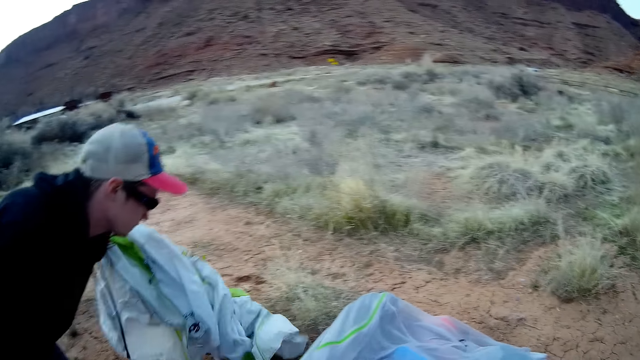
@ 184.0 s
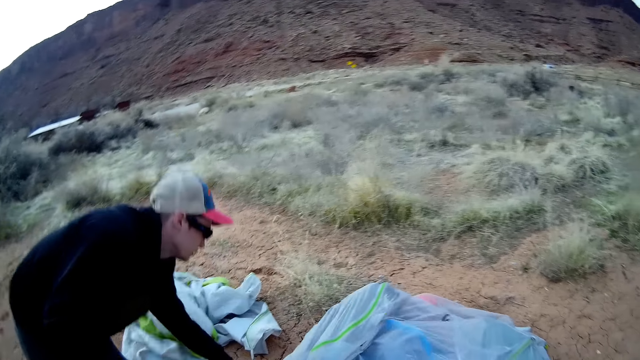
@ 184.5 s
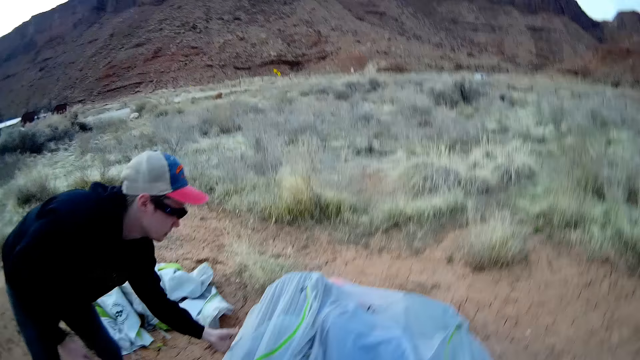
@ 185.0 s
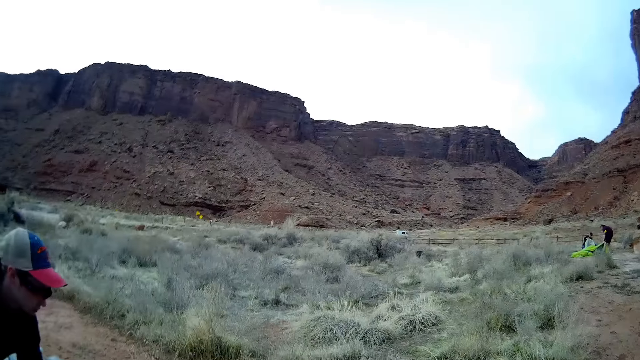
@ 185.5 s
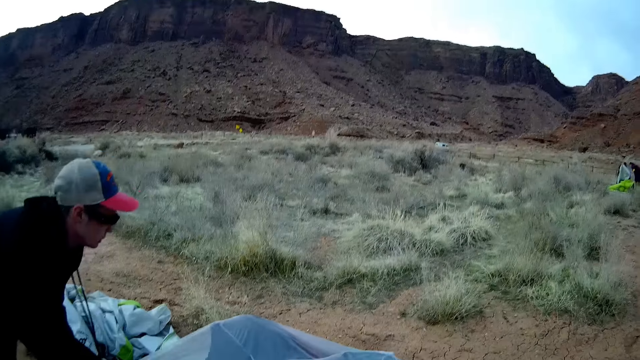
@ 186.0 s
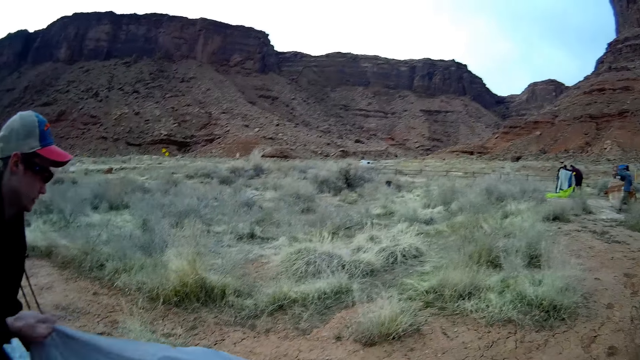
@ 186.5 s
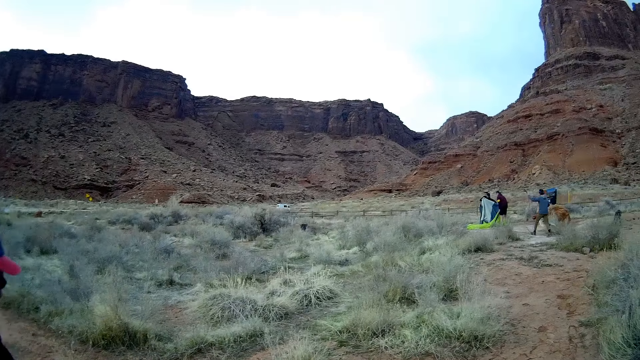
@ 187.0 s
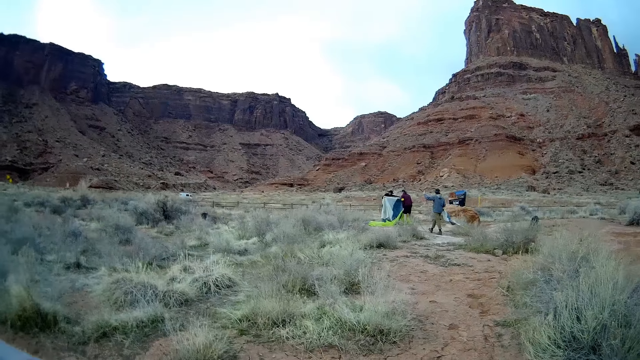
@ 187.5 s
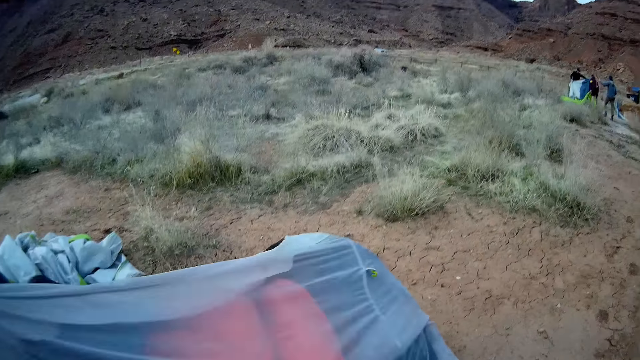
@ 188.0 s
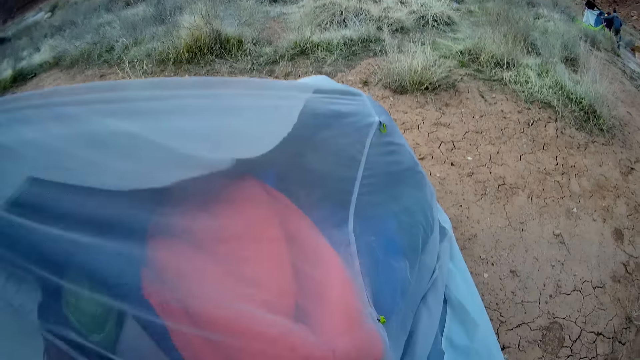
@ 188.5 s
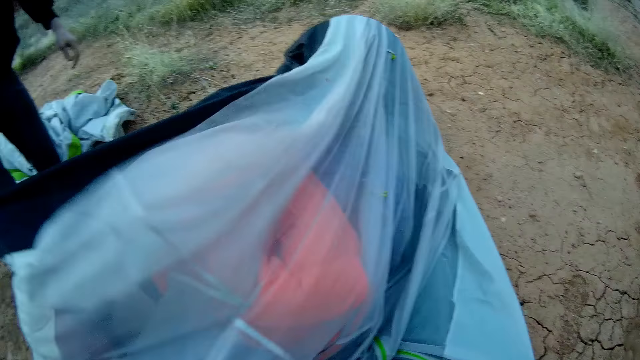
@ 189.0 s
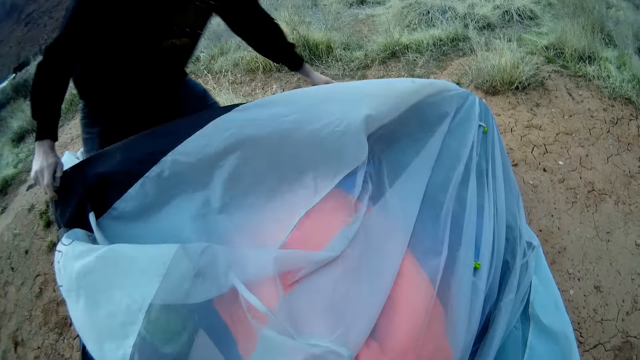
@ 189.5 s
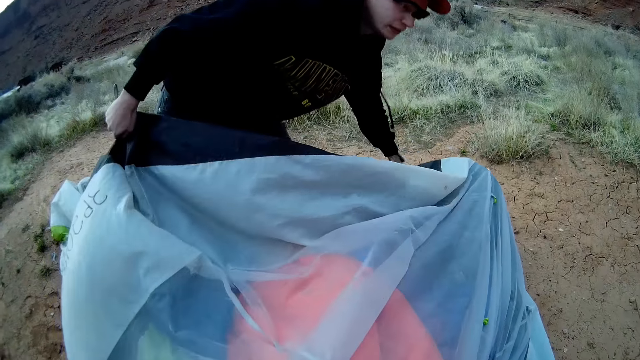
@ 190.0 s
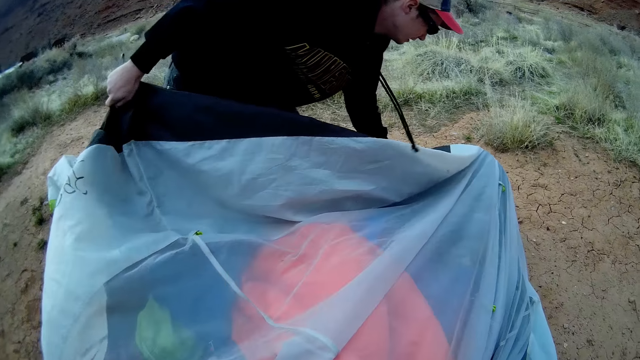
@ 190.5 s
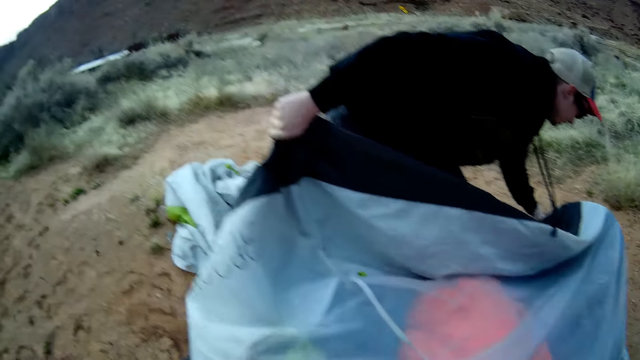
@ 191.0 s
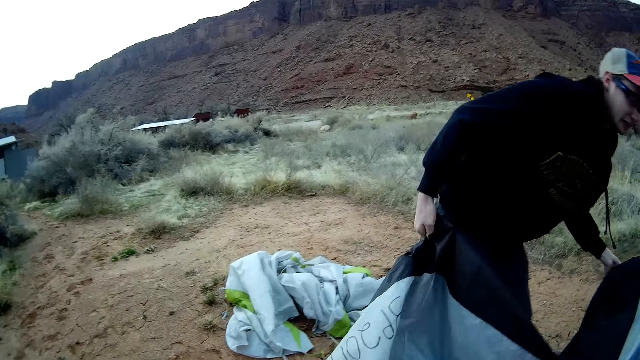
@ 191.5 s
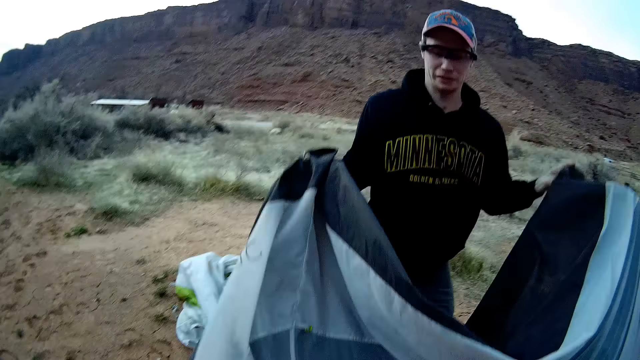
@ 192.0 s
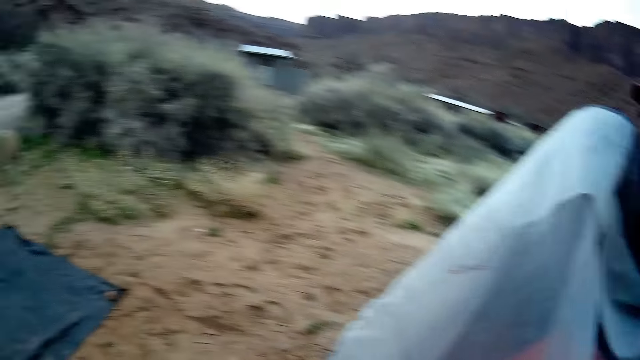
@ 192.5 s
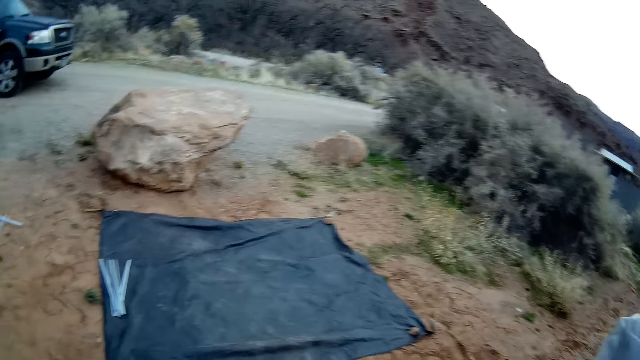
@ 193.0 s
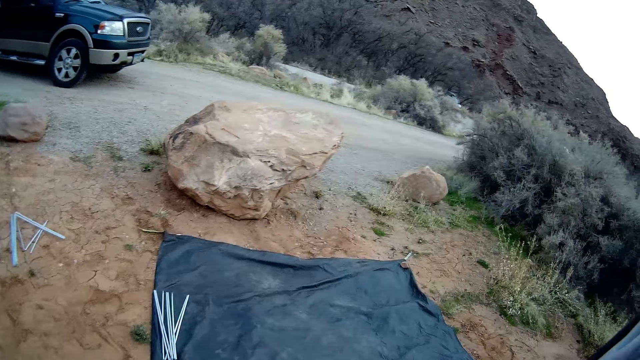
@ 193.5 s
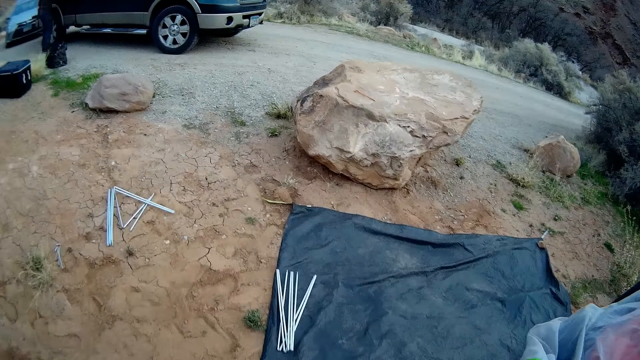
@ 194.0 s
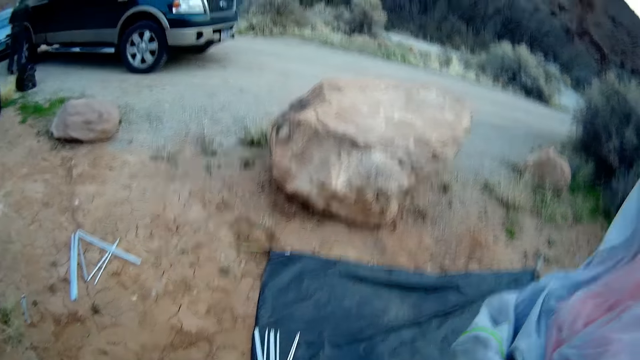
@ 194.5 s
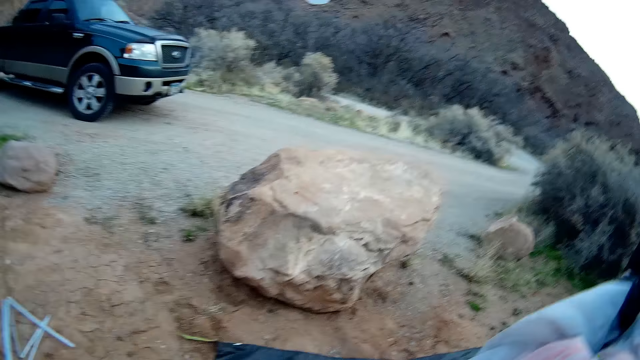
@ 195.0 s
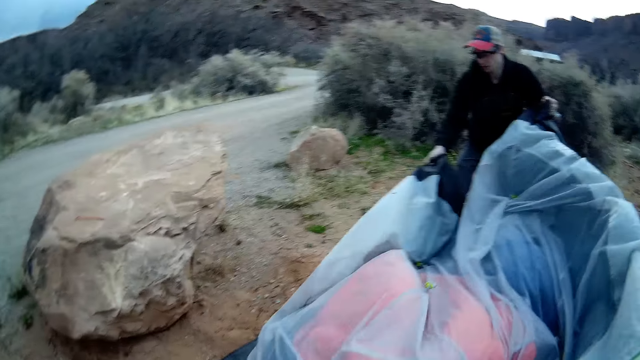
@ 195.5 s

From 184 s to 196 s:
A man holds something on the ground. Another man stands on the ground. A third man holds the polythene paper on the ground. The camera wearer walks on the ground. The camera wearer and the third man move the camp tent from the ground to the cover tarp with both hands.

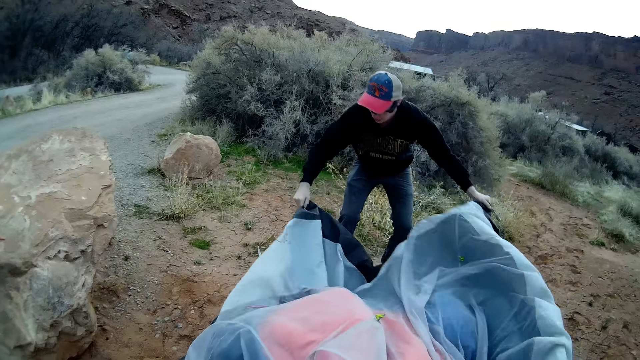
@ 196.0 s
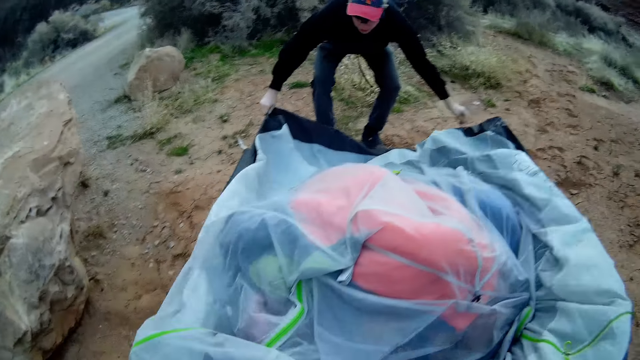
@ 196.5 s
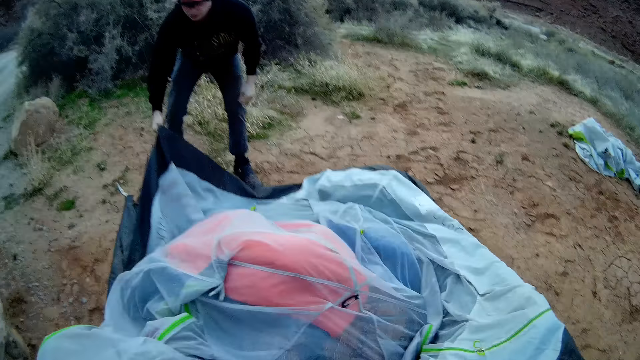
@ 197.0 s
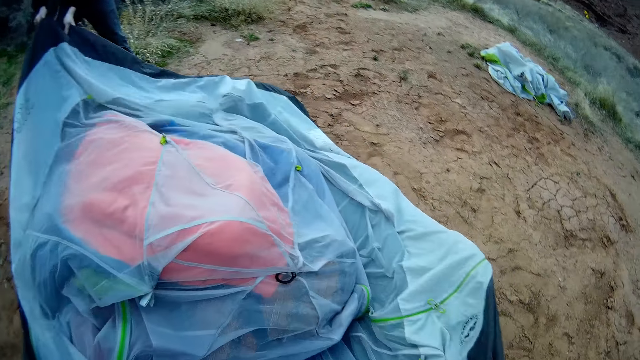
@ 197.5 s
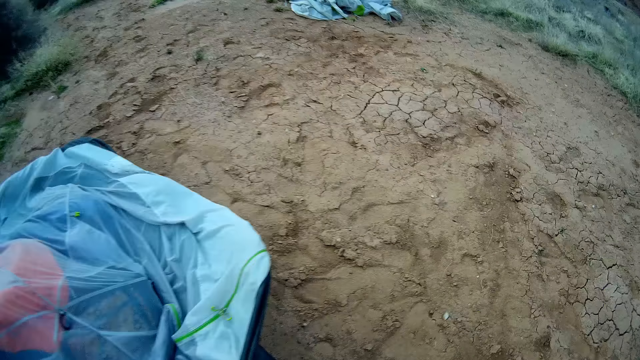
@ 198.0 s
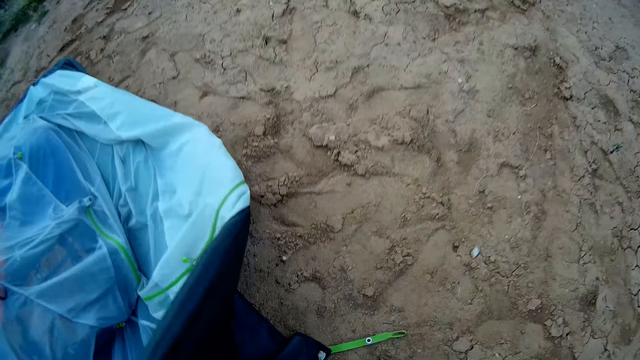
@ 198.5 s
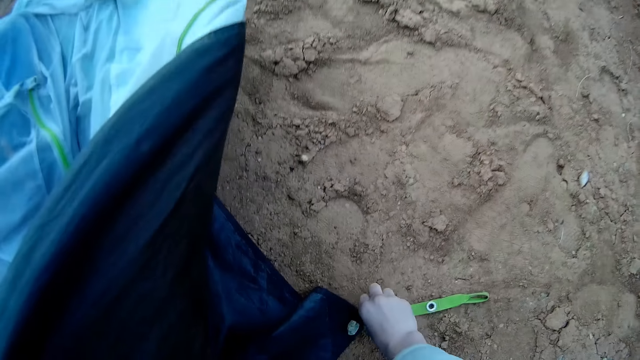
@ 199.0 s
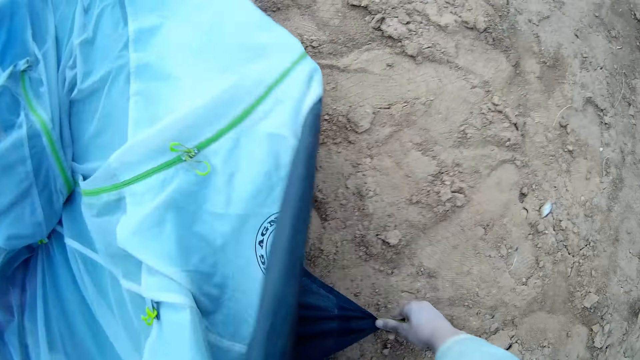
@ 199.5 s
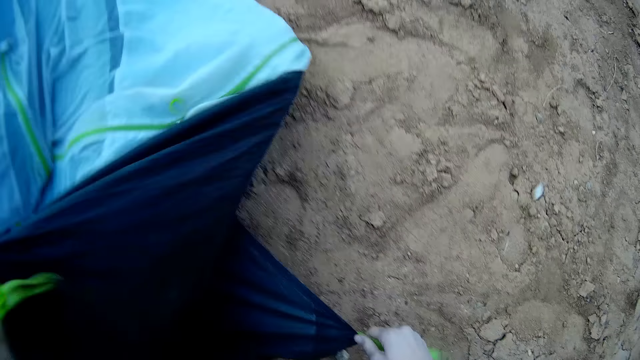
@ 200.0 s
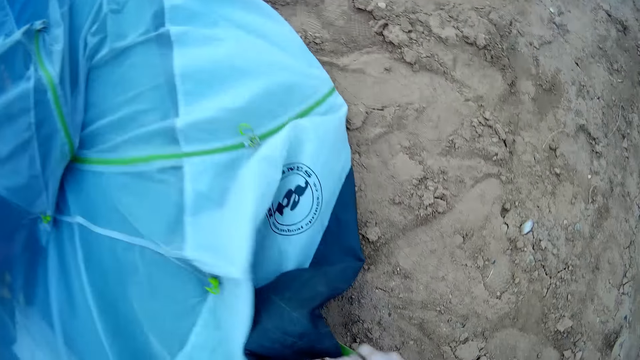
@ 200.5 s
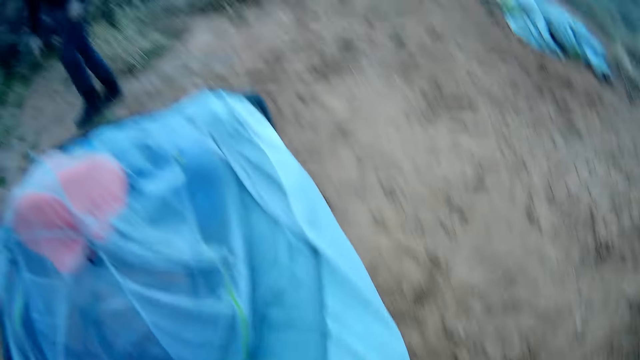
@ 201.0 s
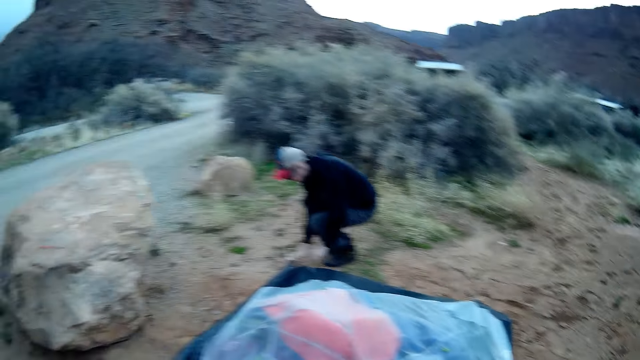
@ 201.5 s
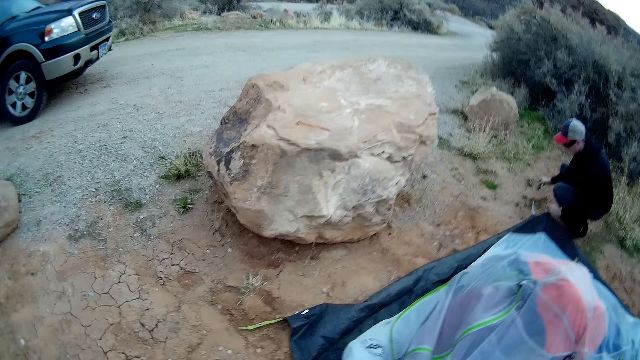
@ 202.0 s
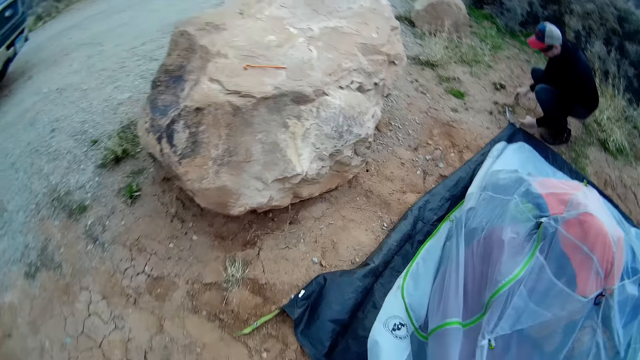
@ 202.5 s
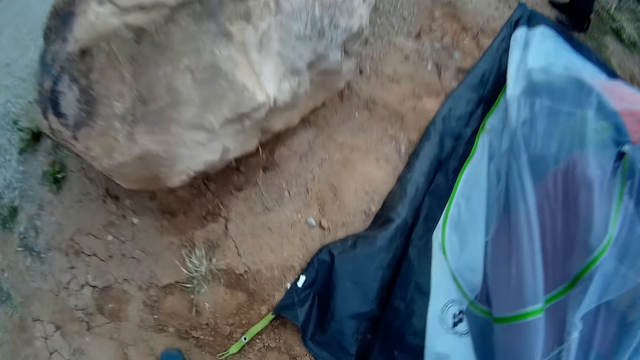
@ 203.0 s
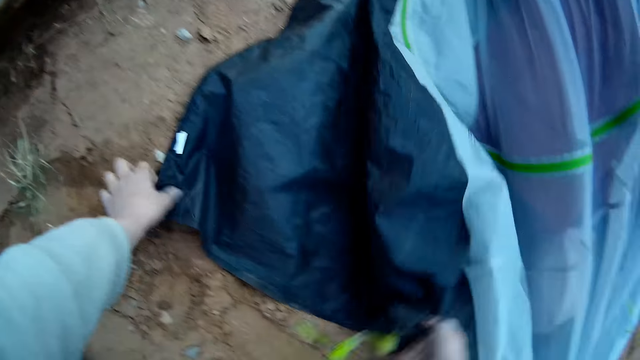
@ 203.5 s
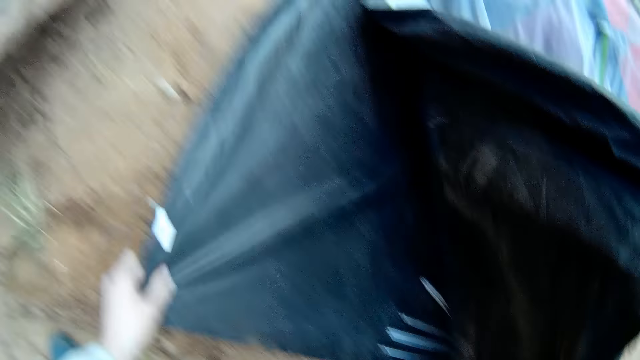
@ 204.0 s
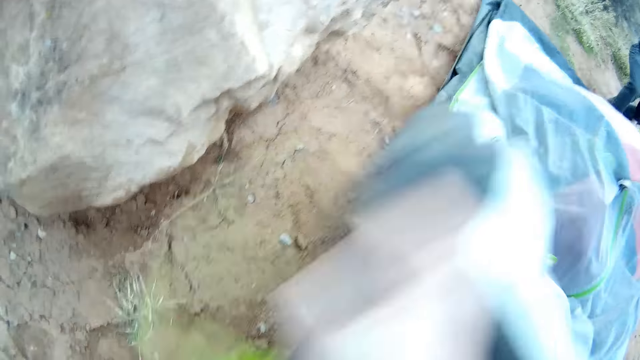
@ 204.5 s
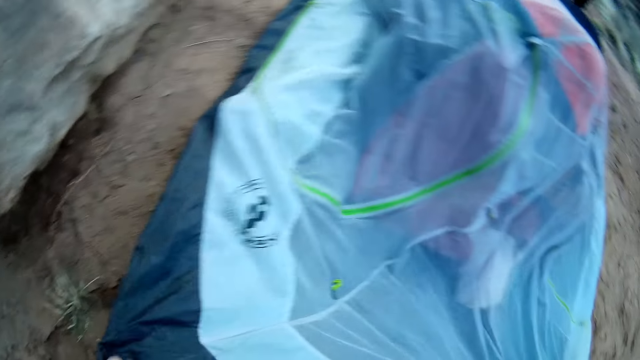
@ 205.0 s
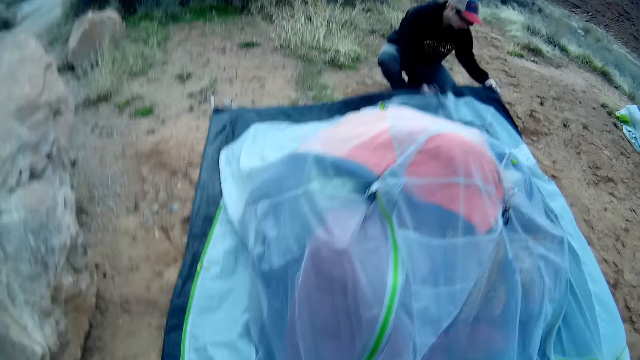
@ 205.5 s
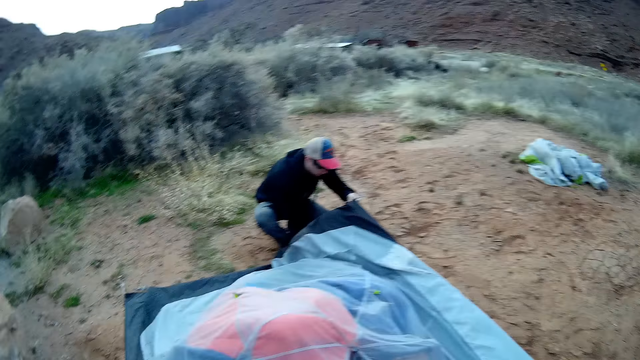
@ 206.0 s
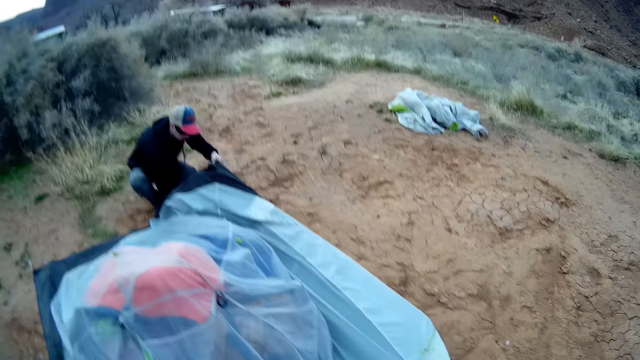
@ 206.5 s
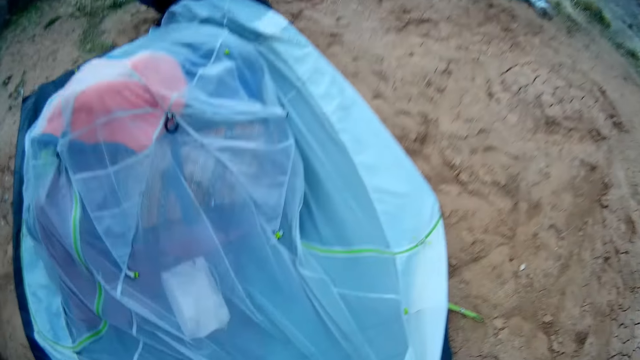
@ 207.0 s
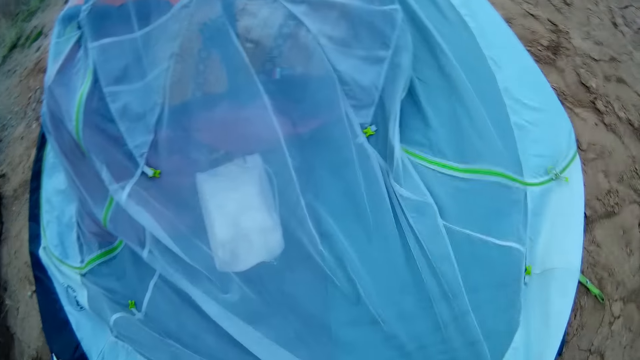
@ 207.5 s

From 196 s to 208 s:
The camera wearer stands on the ground. They adjust one end of the camp tent on the cover tarp with both hands. They pick the polythene paper on the ground. A man picks the polythene paper on the ground. The camera wearer walks on the ground. They adjust the other end of the camp tent on the cover tarp with both hands. They pick the polythene paper on the ground. The man holds the polythene paper on the ground and adjusts one end of the camp tent on the cover tarp. The camera wearer stands on the ground.
